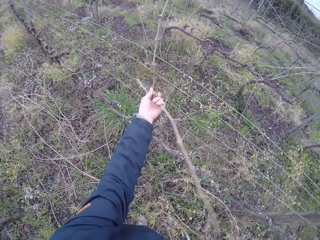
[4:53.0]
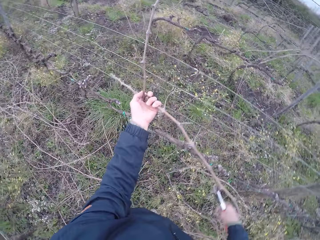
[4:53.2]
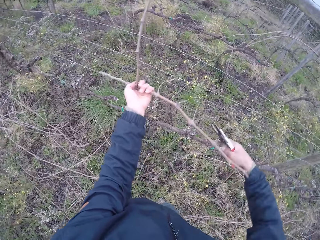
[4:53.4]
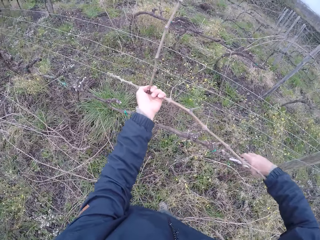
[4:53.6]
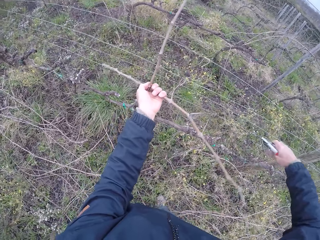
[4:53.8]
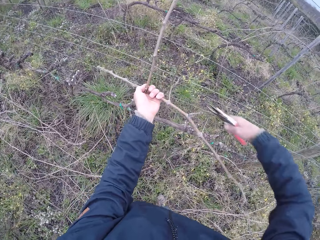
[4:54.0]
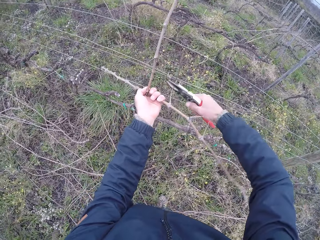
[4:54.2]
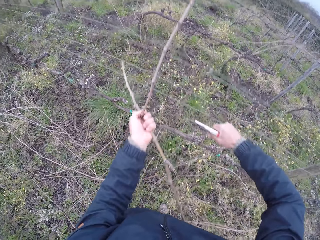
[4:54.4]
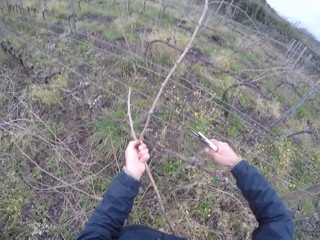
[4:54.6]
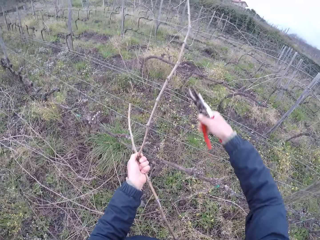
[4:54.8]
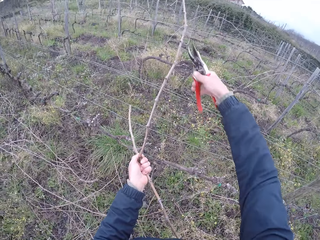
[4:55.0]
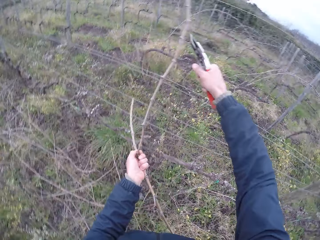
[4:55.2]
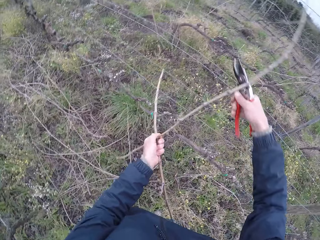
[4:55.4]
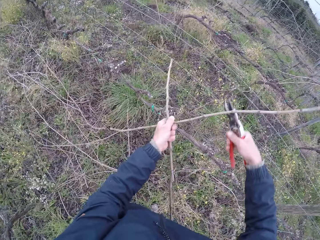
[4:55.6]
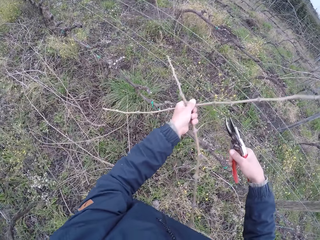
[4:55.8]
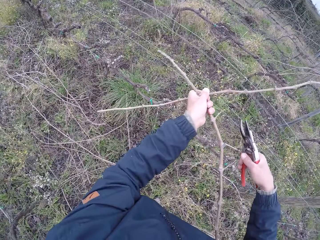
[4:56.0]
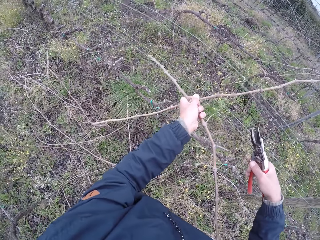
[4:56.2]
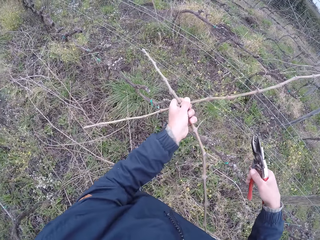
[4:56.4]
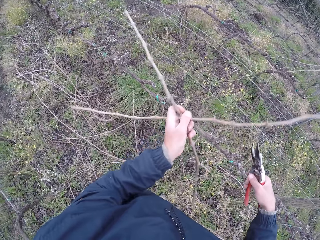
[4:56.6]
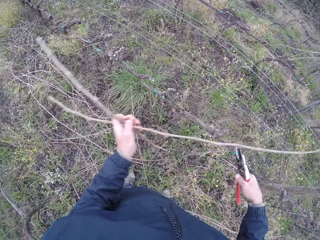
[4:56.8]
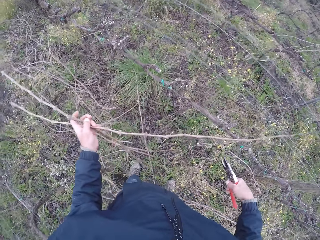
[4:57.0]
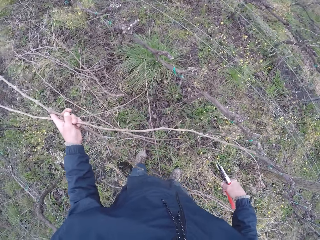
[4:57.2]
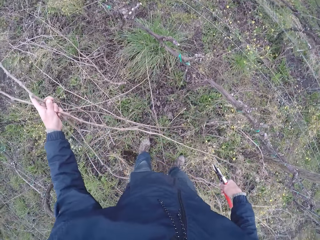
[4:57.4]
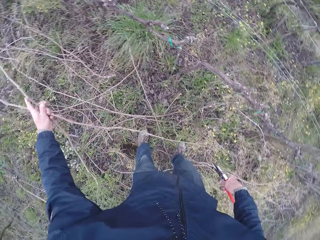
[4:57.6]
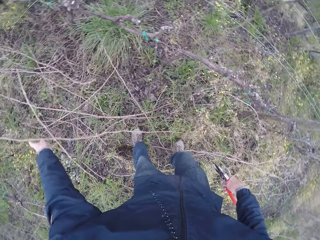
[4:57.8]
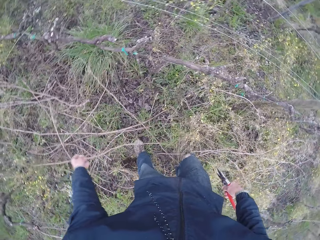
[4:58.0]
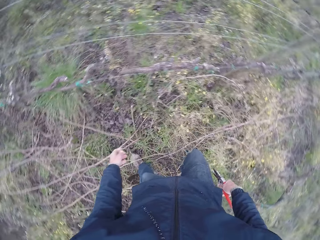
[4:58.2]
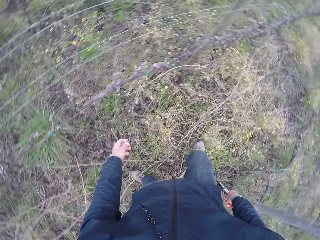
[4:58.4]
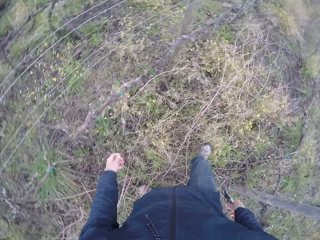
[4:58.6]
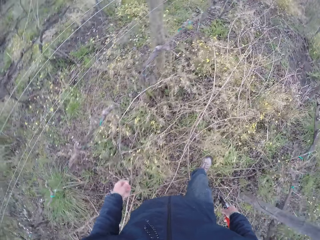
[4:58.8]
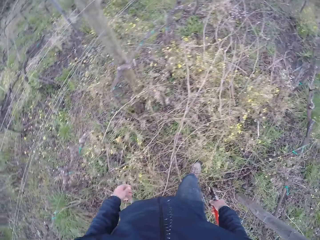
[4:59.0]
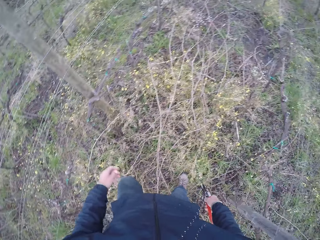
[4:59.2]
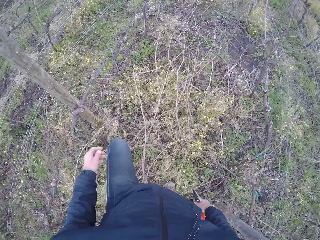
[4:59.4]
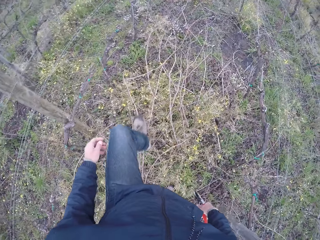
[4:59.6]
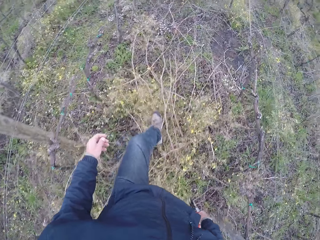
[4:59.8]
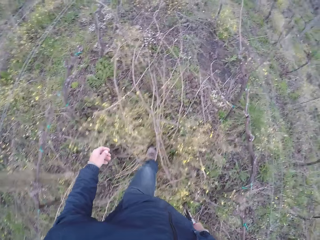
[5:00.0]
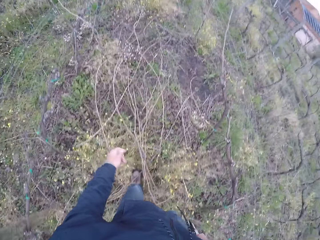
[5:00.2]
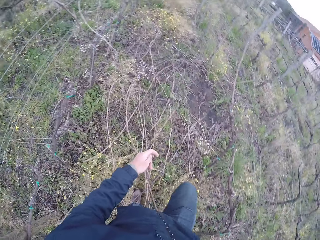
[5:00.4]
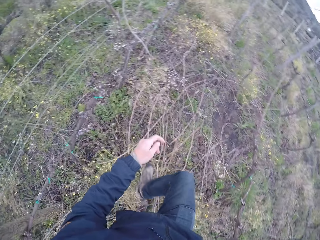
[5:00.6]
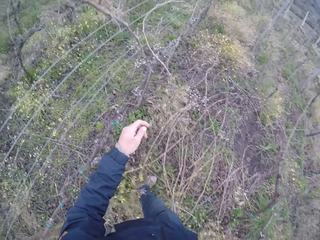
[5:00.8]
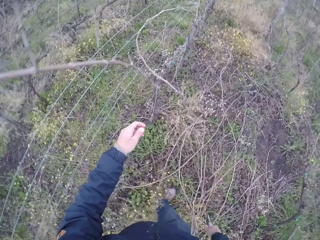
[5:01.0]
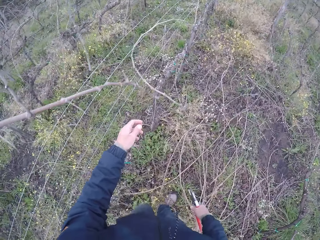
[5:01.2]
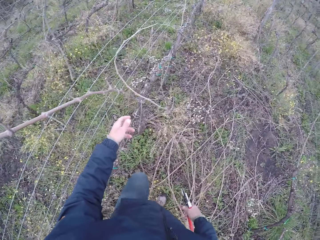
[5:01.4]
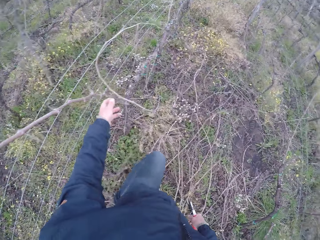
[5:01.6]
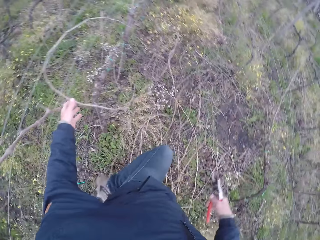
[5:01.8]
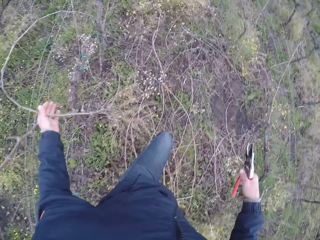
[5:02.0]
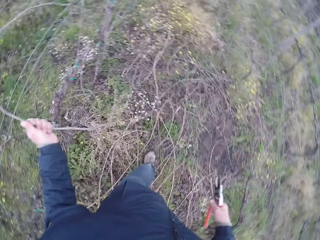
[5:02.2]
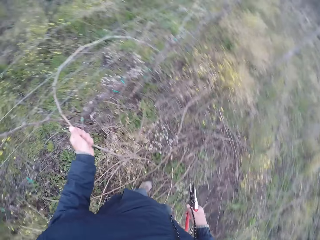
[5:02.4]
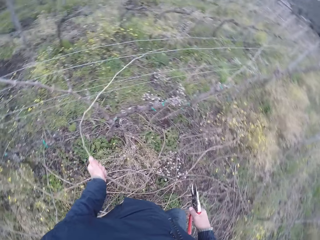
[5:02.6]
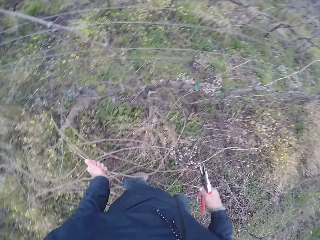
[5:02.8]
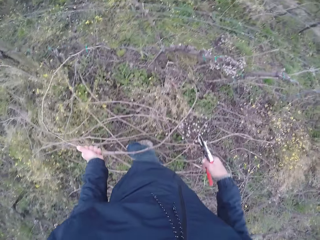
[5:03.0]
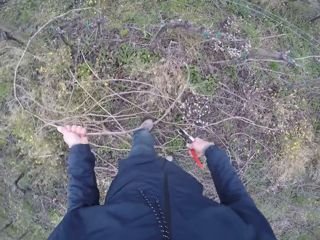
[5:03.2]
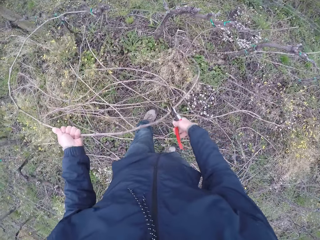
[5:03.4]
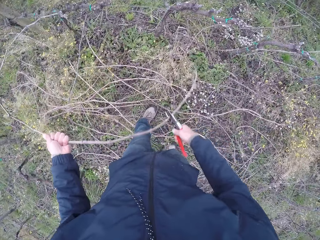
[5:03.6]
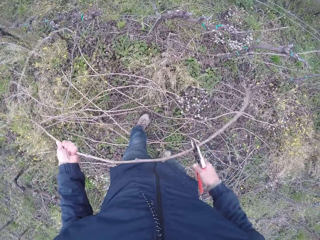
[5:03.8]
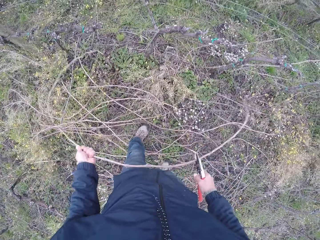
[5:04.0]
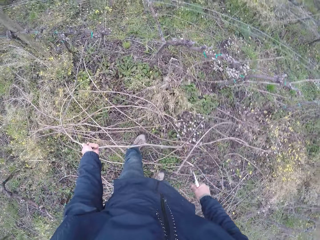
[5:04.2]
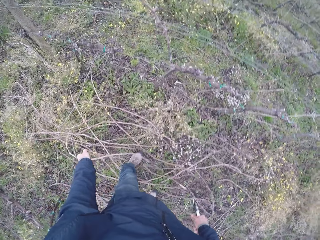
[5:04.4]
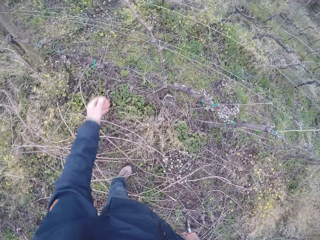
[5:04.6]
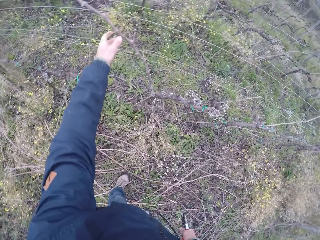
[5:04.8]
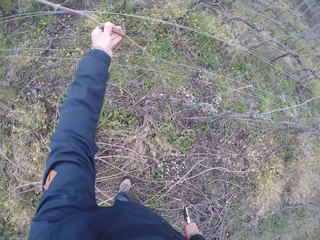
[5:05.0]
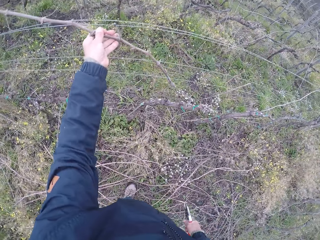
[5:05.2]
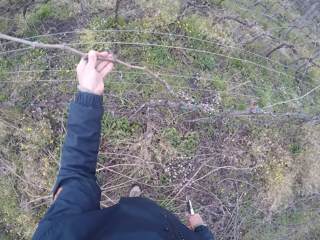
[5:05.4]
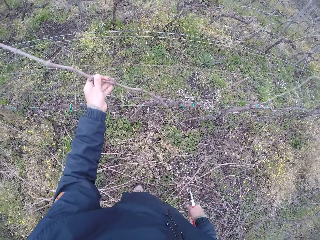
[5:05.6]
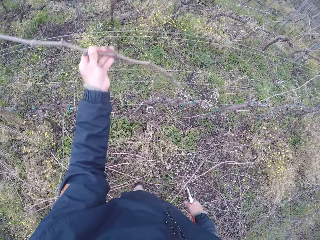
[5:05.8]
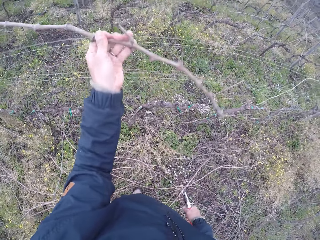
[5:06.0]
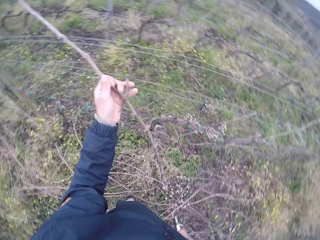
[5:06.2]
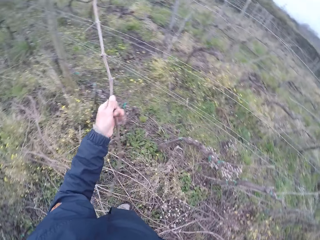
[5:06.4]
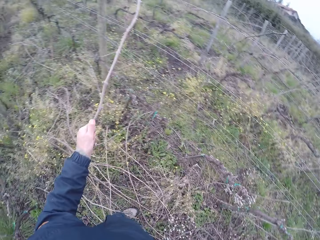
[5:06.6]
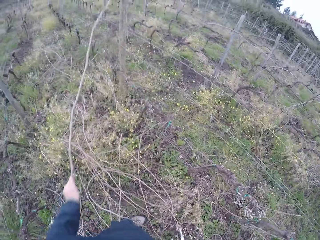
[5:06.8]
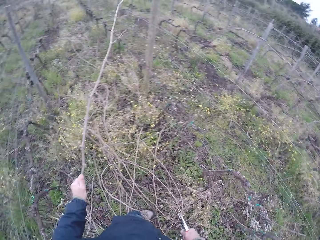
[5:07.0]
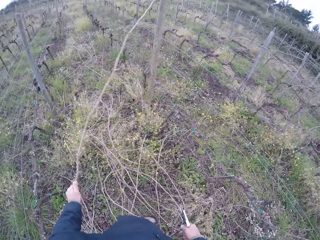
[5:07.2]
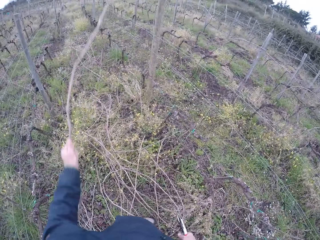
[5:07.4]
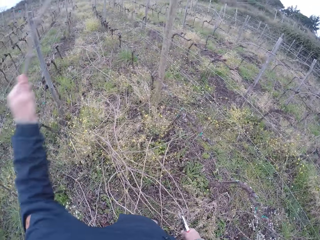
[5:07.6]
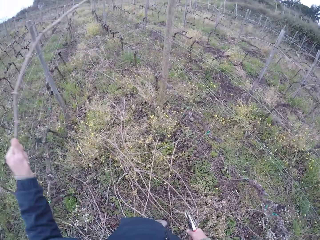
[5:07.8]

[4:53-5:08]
The camera wearer pulls a twig from the fence with his left hand. He cuts the twig with the plier, a pruning shears, in his right hand. He drops the twig on the ground with his left hand. He walks across the field. He pulls a twig from the fence with his left hand. He cuts the twig with the plier in his right hand. He drops the twig on the ground with his left hand. He pulls a twig from the fence with his left hand.

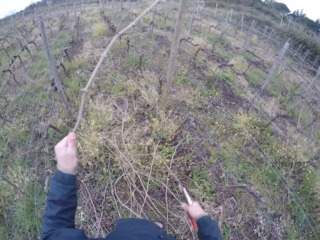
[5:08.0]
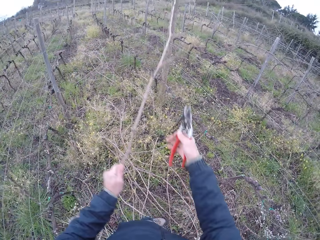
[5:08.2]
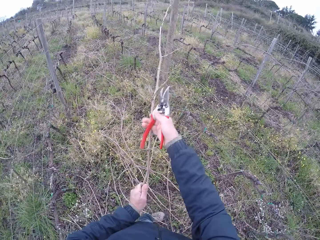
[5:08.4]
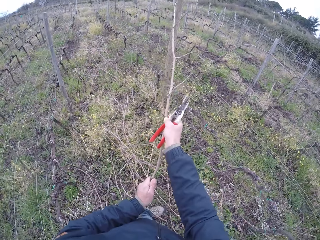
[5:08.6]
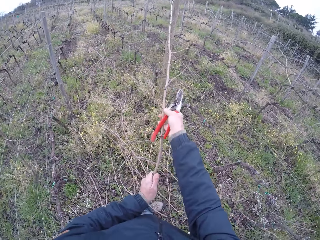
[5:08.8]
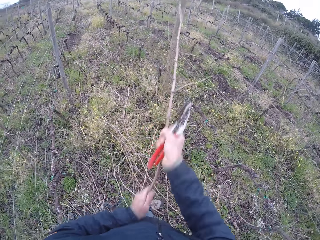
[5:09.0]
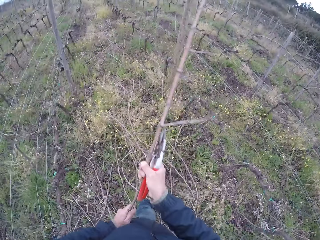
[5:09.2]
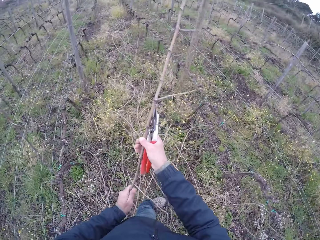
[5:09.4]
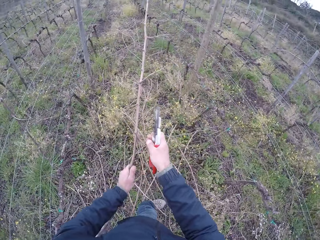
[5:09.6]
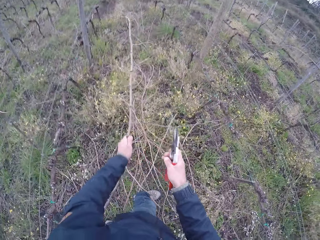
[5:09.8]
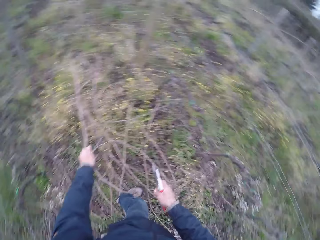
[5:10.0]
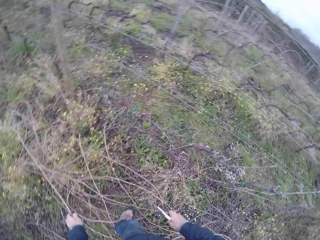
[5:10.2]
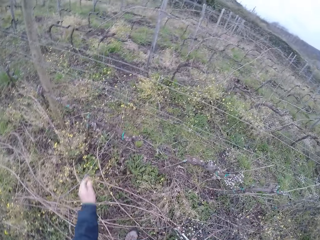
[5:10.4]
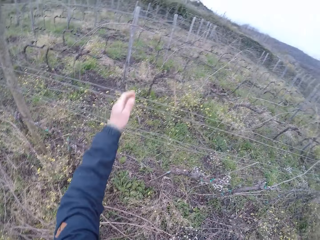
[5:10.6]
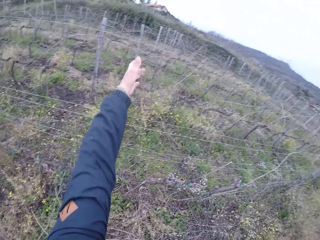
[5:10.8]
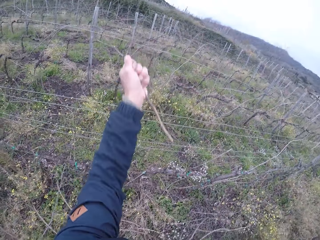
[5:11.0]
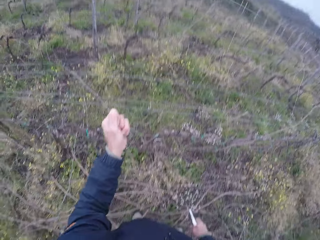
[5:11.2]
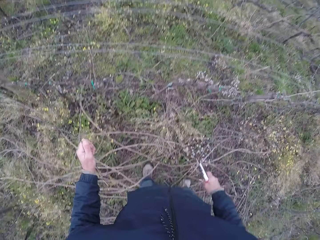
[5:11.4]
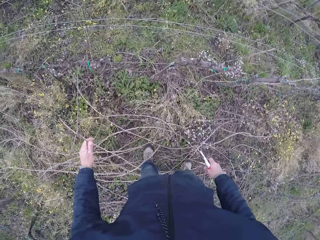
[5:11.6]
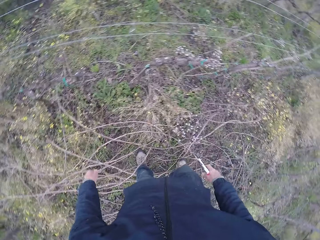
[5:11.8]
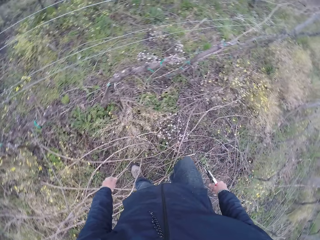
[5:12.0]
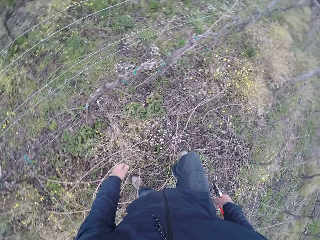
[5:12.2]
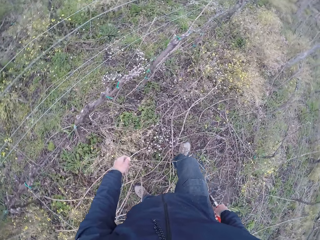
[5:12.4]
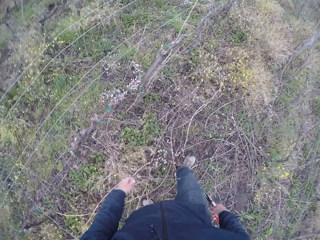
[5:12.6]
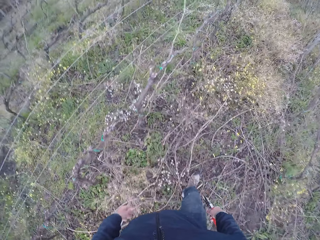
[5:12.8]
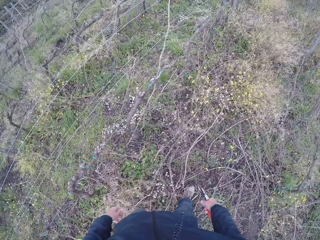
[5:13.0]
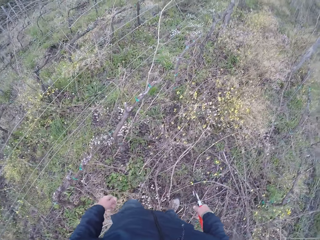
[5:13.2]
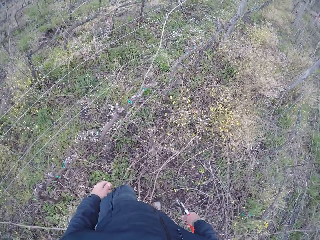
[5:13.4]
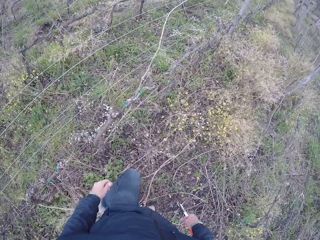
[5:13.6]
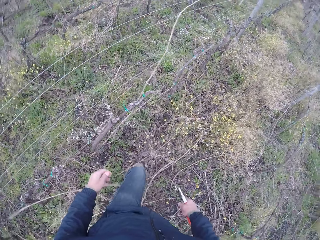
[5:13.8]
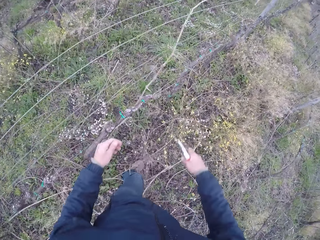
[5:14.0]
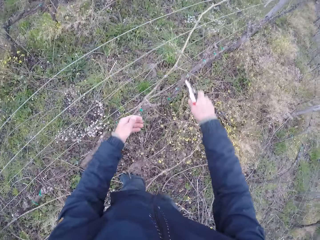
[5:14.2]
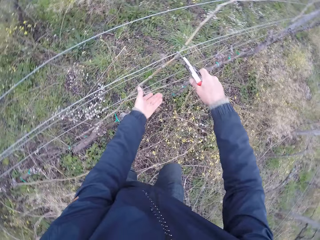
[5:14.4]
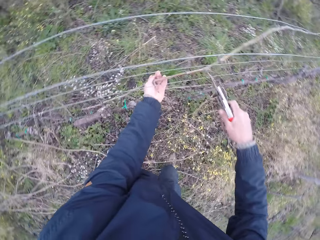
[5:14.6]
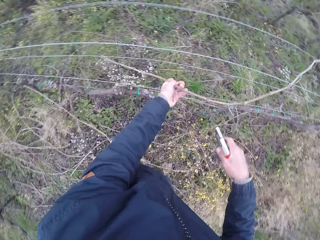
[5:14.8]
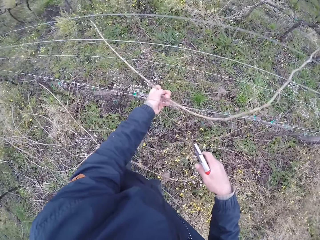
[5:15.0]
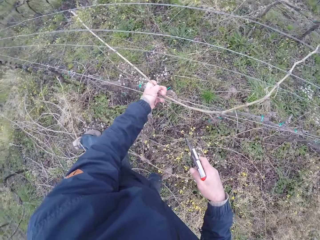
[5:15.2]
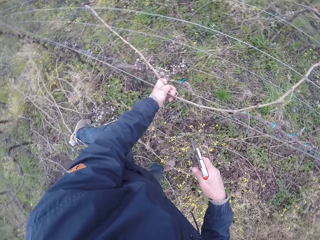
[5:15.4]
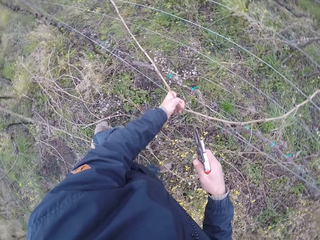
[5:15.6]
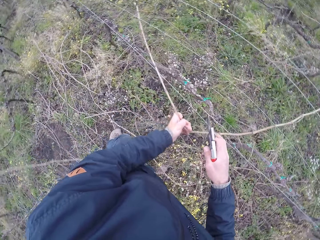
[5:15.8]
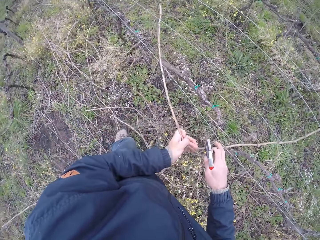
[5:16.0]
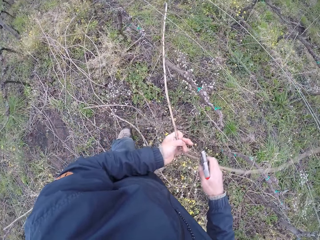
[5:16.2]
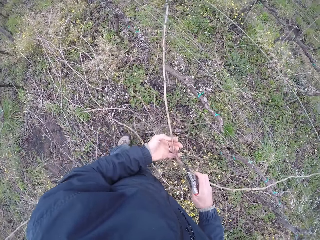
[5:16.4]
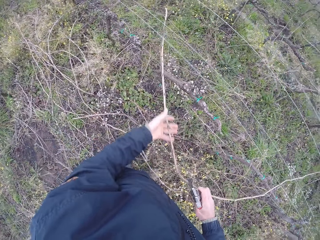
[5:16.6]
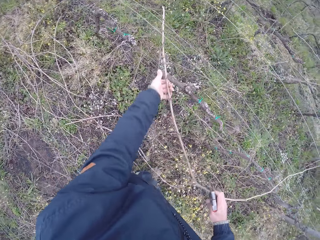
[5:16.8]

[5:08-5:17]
The camera wearer pulls the twig or branch with his hands. He drops the twig on the ground with his left hand. He pulls a twig from the fence with his left hand. He drops the twig on the ground with his left hand. He walks across the field. He pulls a twig with his left hand. He cuts the branch with pruning shears. He pulls the twig with his hands.
